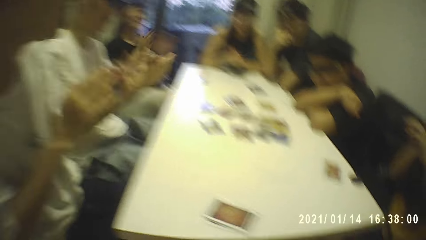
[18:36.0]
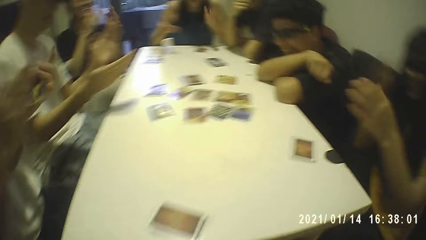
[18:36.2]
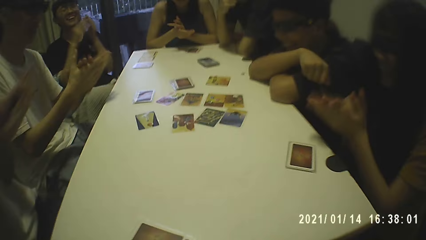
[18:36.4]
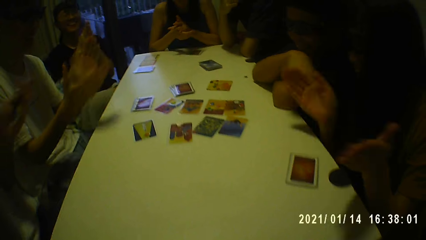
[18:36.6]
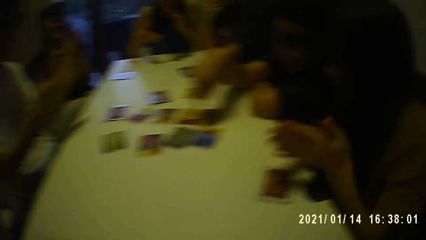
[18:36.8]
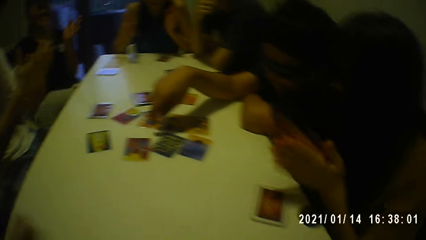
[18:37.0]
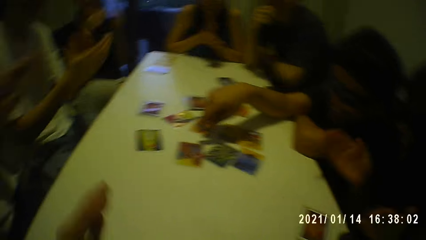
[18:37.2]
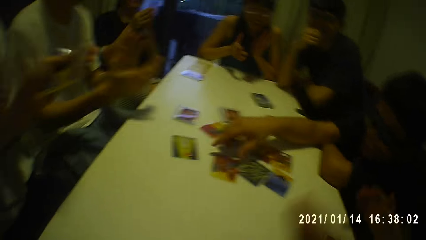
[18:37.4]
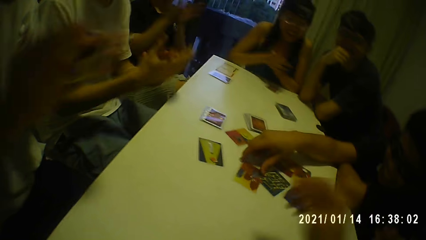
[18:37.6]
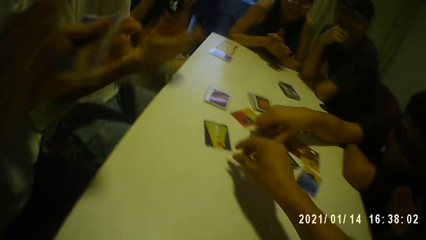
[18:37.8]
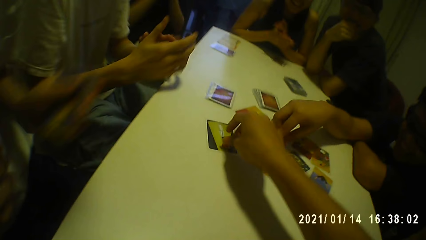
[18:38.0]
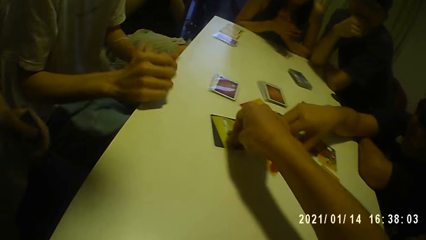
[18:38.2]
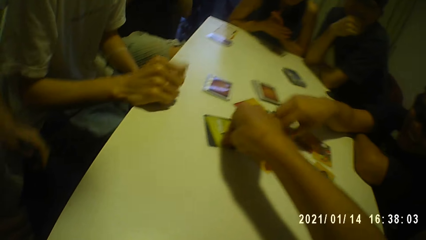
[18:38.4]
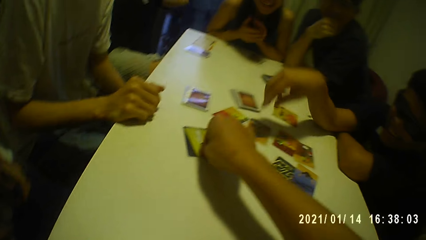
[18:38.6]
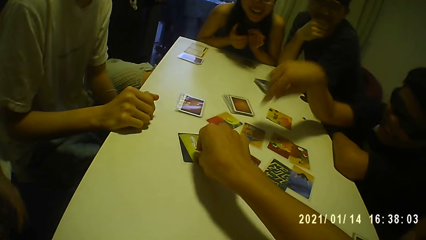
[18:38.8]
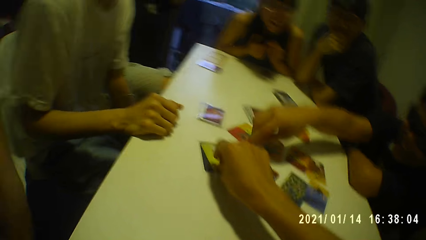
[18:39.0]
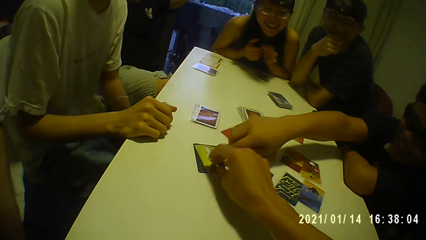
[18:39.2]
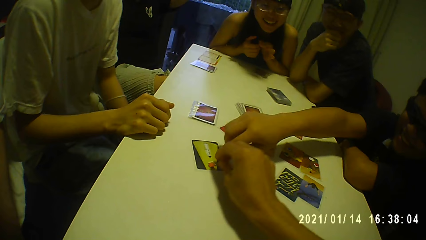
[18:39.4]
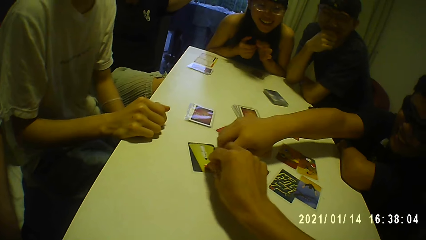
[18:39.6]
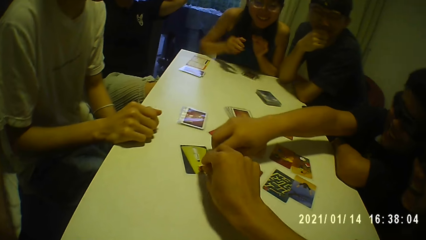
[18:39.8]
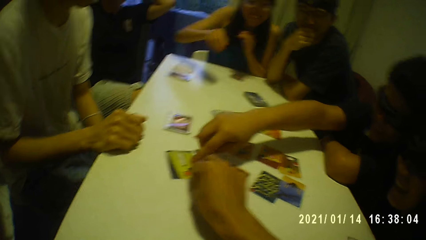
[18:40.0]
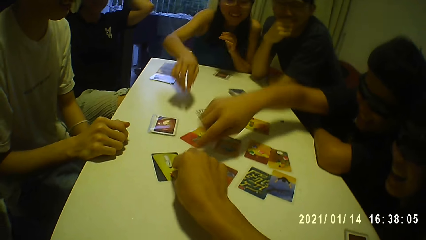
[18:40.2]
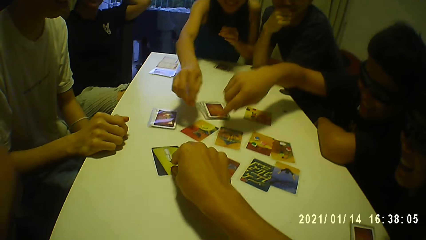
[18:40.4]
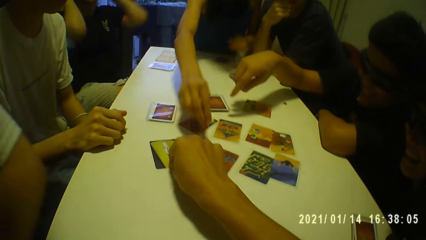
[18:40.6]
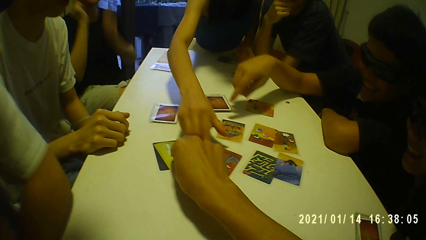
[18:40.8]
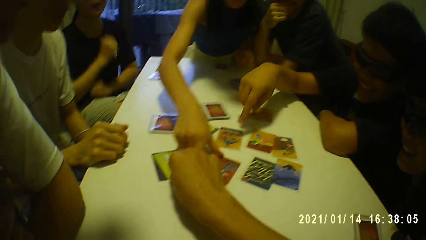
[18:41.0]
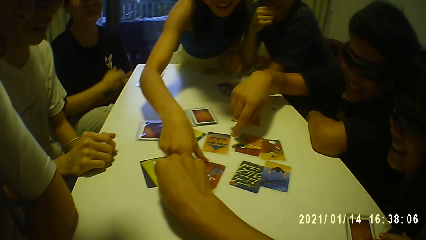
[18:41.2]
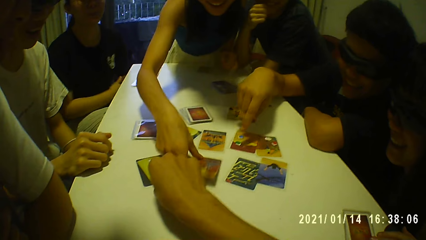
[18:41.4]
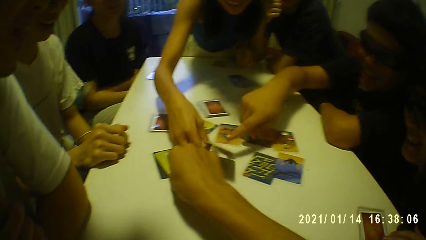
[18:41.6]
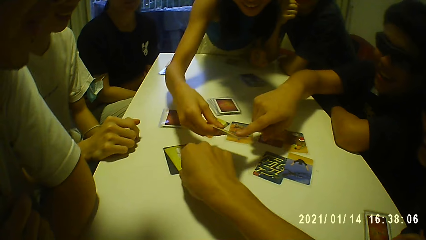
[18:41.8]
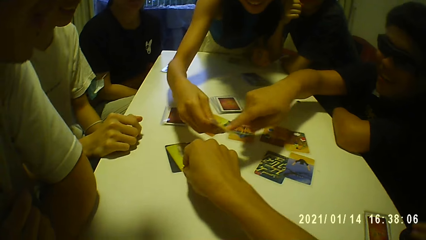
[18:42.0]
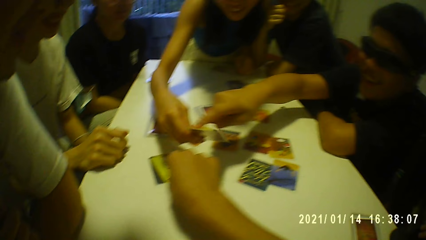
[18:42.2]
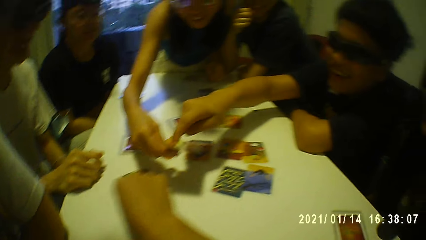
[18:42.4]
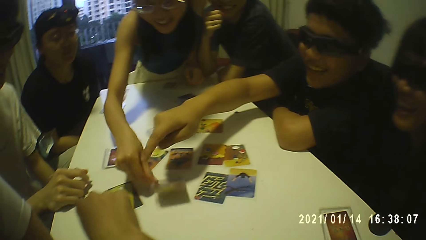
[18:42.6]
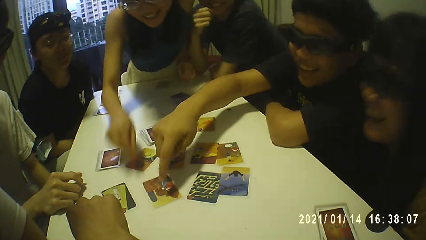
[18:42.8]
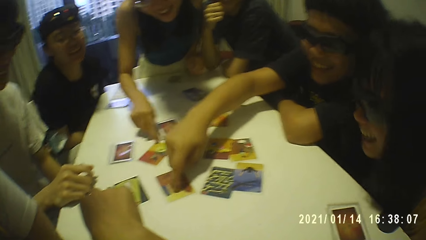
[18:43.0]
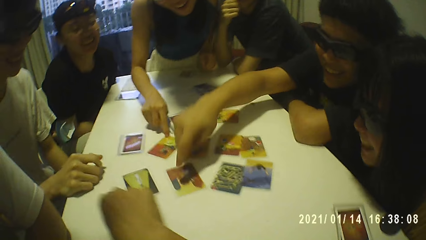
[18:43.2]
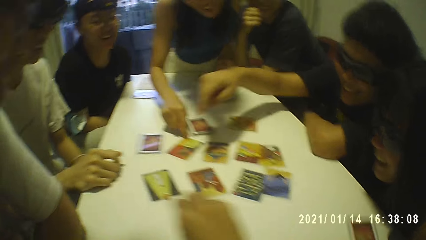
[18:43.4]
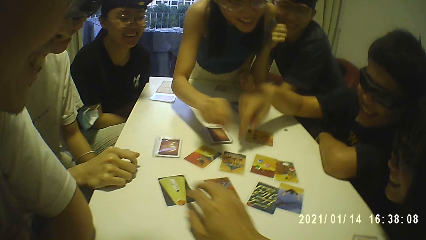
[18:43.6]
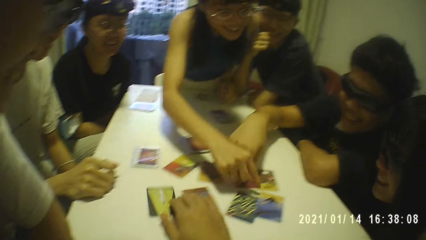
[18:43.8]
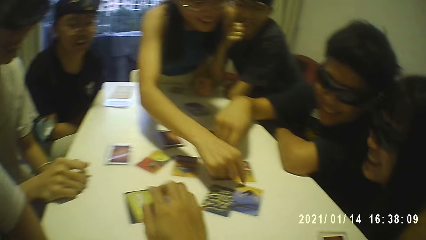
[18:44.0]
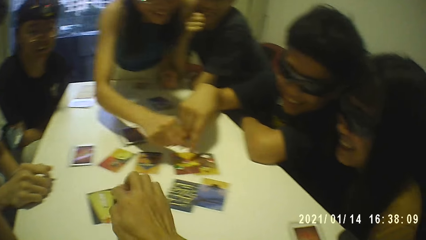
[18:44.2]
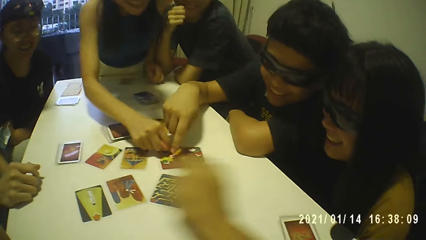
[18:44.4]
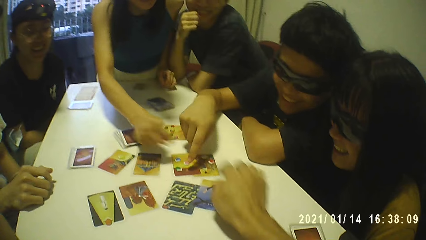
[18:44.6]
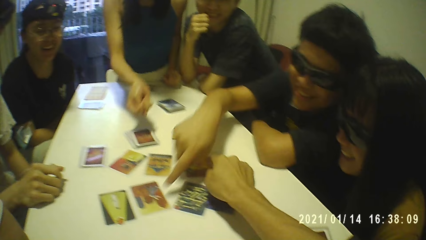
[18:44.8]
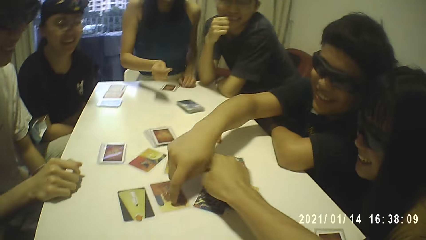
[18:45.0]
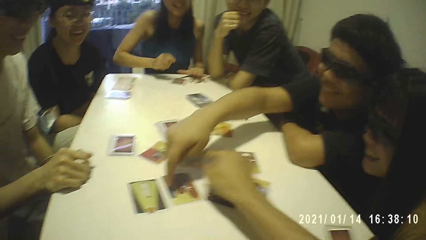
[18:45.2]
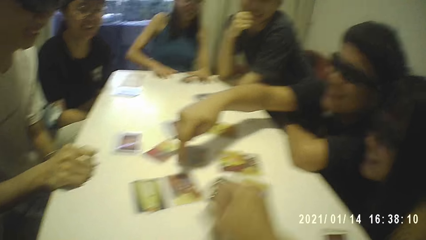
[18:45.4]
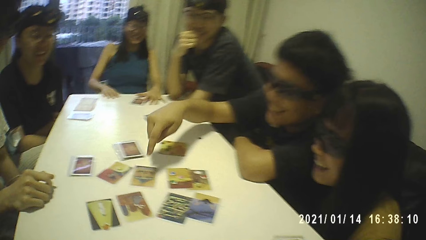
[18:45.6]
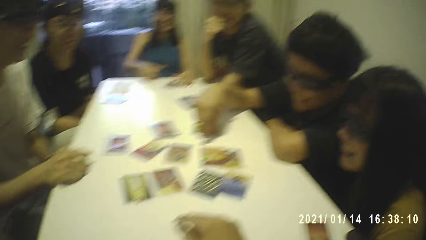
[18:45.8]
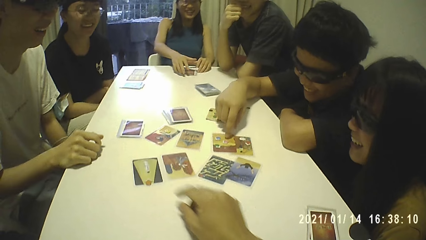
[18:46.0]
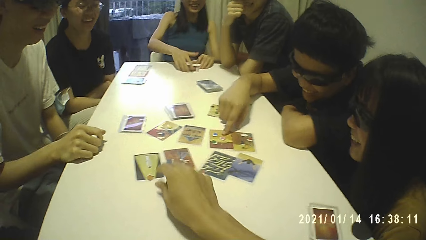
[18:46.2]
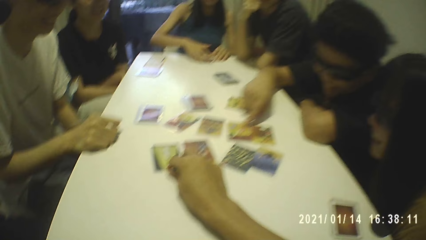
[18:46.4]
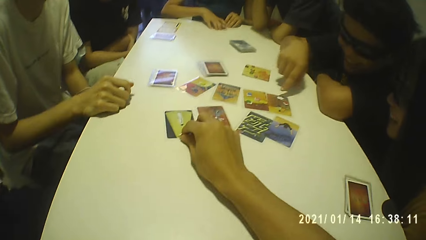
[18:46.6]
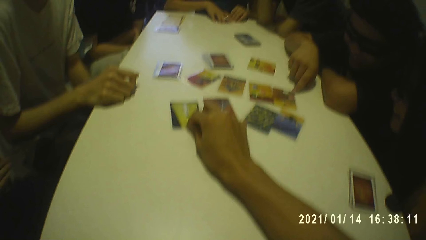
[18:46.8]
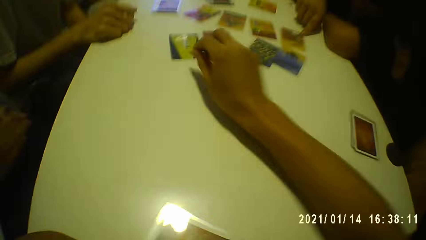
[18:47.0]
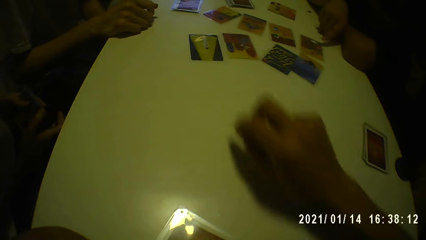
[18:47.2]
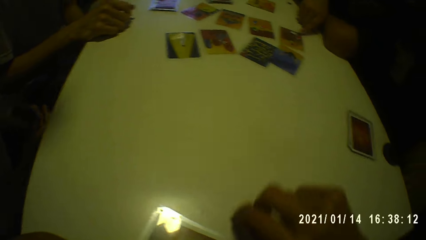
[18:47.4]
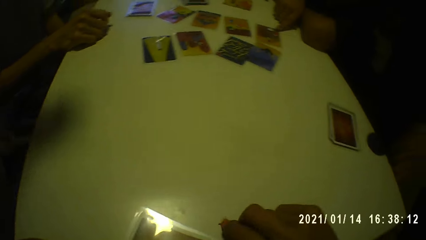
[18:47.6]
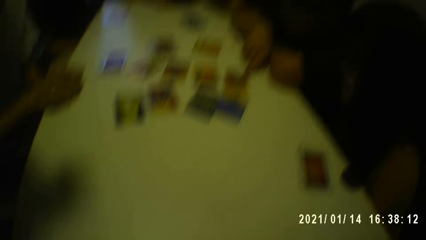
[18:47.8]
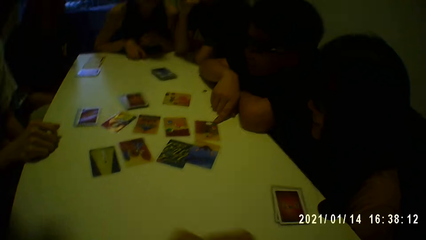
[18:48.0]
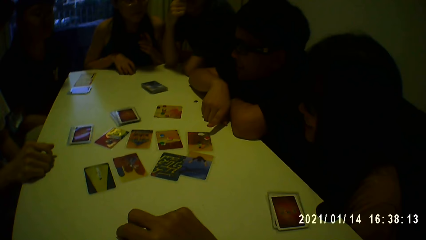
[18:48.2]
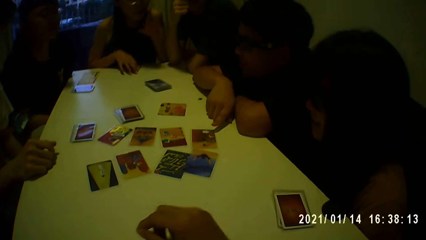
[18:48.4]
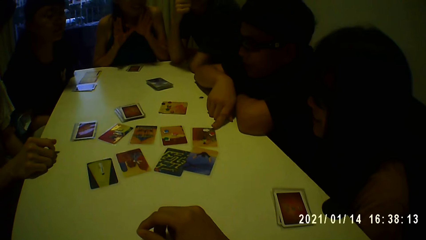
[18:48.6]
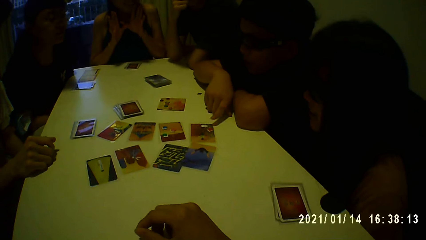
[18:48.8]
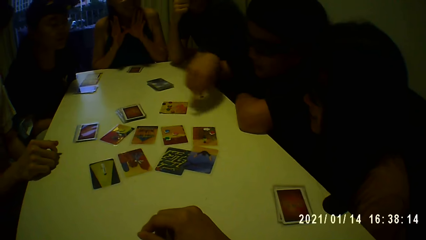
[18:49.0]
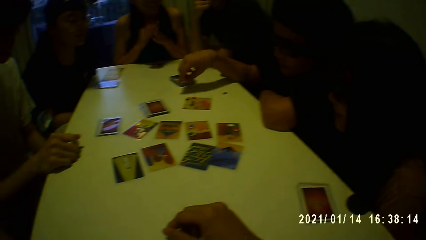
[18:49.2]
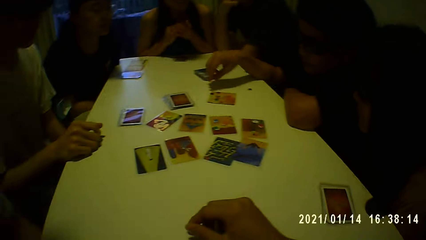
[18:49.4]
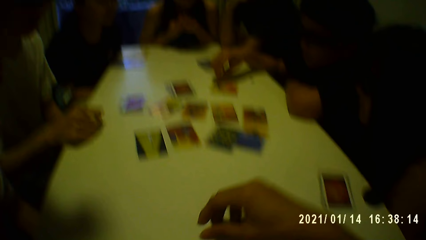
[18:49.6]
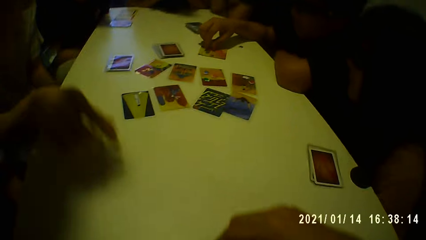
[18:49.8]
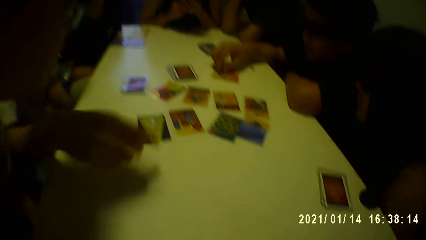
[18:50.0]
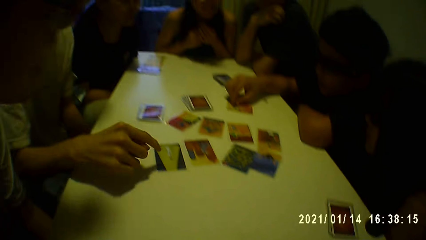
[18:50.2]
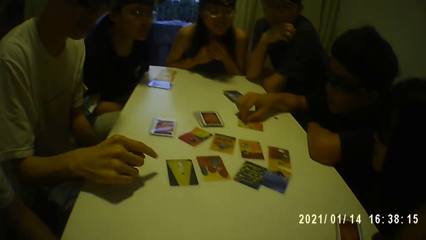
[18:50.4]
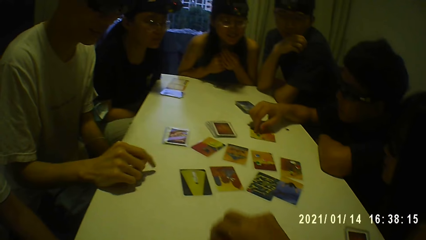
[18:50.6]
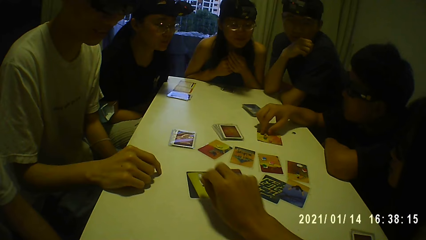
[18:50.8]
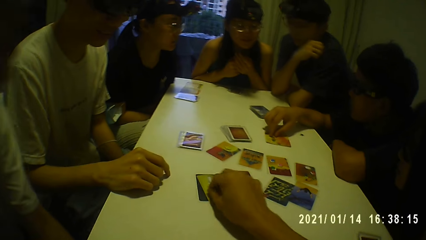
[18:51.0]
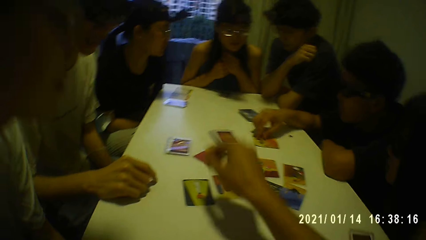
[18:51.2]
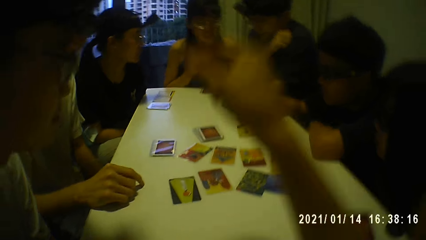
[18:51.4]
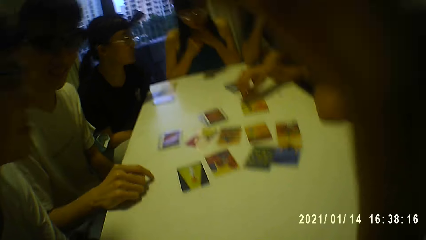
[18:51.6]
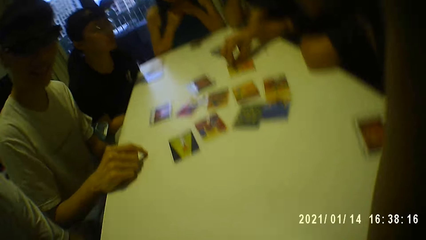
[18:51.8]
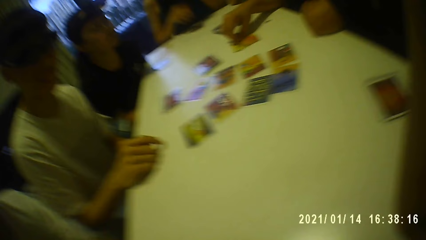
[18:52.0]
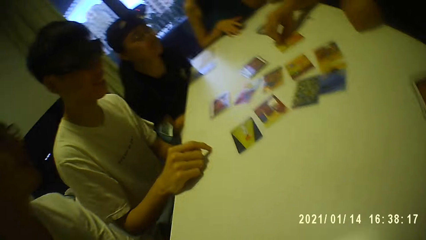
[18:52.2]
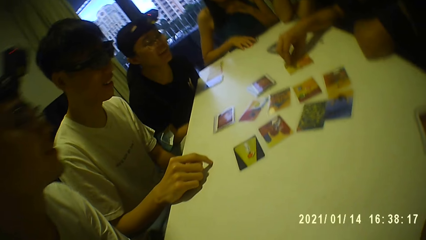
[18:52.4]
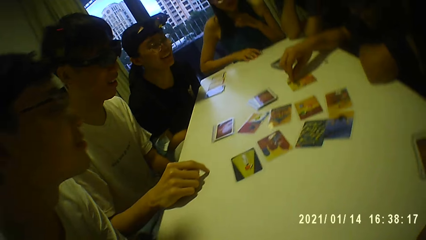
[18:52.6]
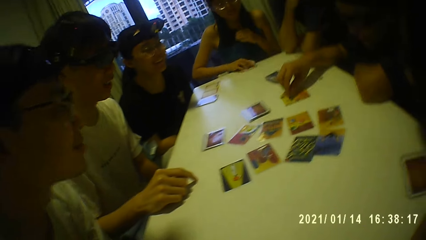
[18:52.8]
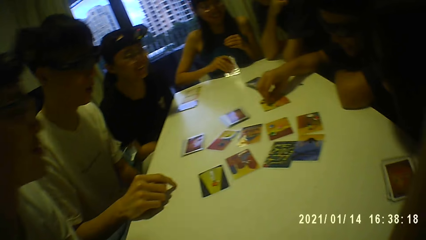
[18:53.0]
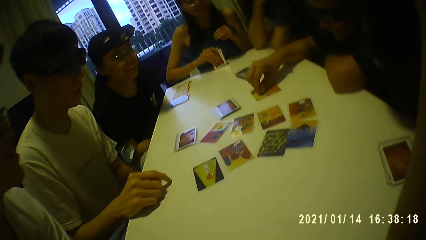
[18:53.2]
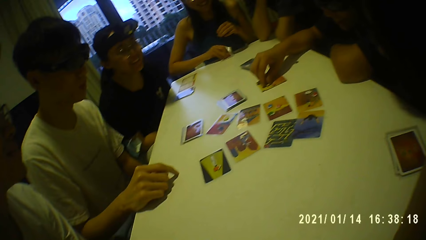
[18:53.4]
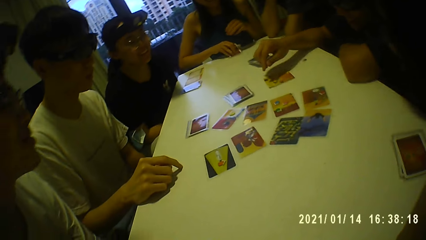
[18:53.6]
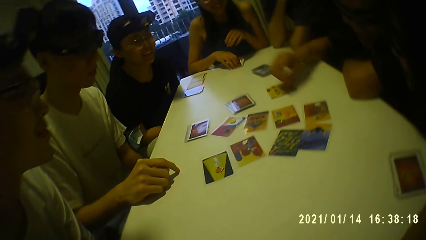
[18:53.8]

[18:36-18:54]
The man claps his hands together. Another man claps his hands together. The woman claps her hands together. Another woman claps her hands together. A third woman claps her hands together. A third man moves the card on the table with his right hand. The camera wearer moves the token on the card with his right hand. The third man moves the token with his right hand. The first woman picks the card from the table with her right hand. She drops the card in her right hand on the table. The third man touches the card with his right hand. The first woman touches the card on the table with her right hand. The camera wearer moves the card on the table with his right hand. The third man touches the card with his right hand. The first woman touches the card with her right hand. The third man touches the card with his right hand. He moves the card on the table with his right hand. The camera wearer touches the card with his right hand. The third man touches the card on the table with his right hand. He moves the token on the card with his right hand. The camera wearer picks the token from the card with his right hand. The first woman picks a stack of cards from the table with her right hand. She drops the stack of cards in her right hand on the table.
